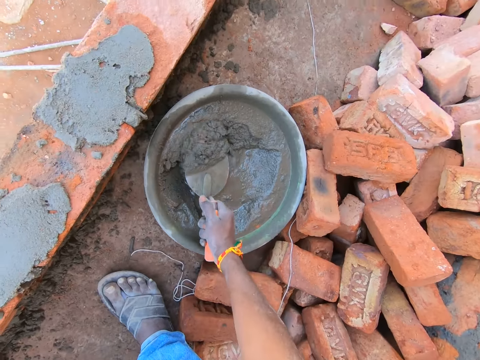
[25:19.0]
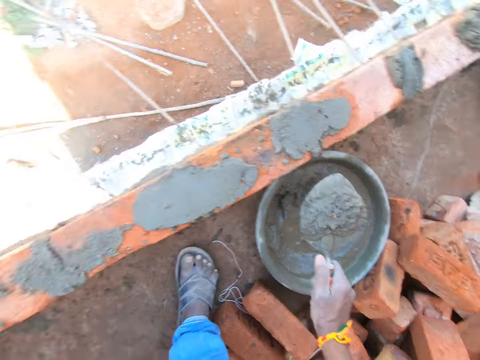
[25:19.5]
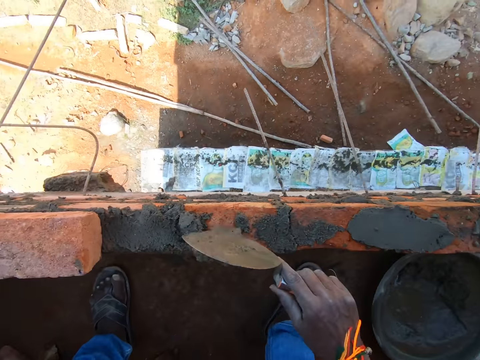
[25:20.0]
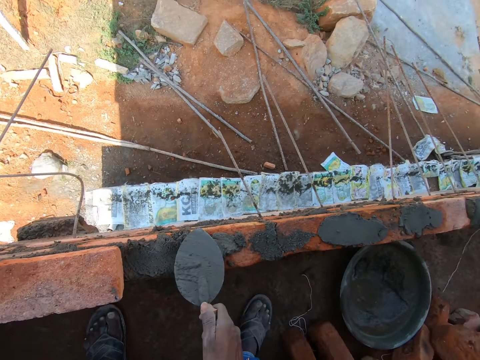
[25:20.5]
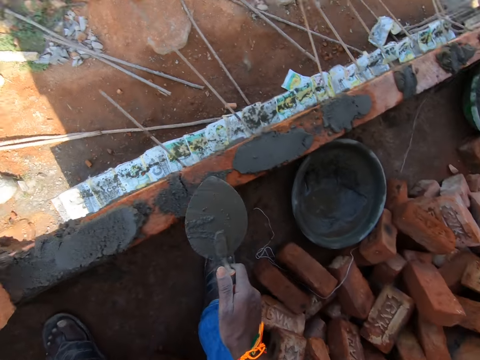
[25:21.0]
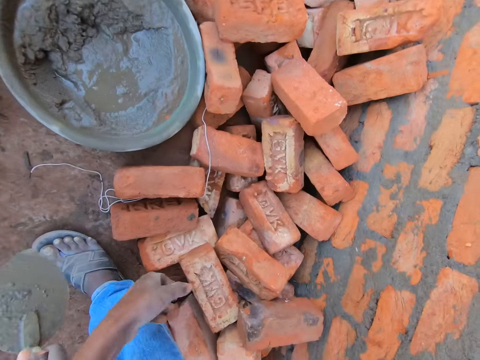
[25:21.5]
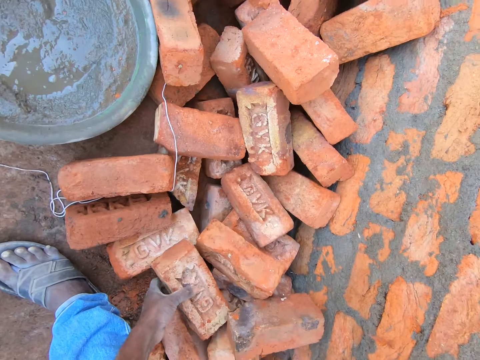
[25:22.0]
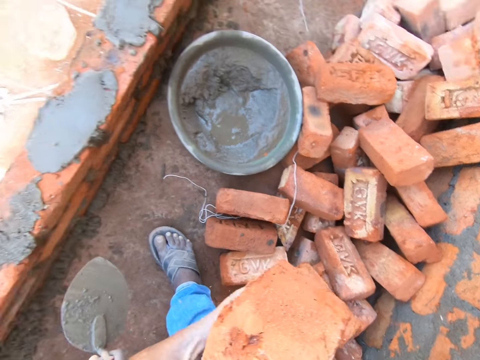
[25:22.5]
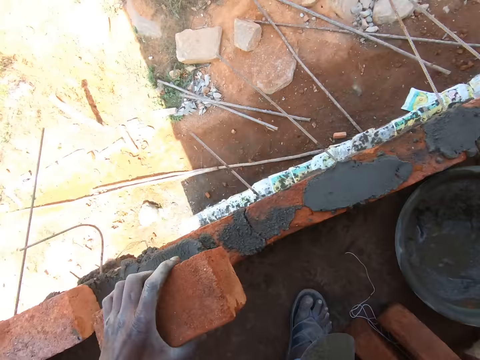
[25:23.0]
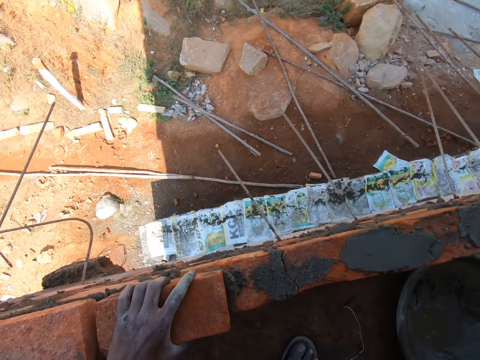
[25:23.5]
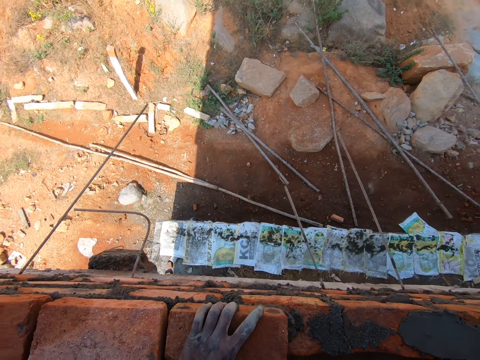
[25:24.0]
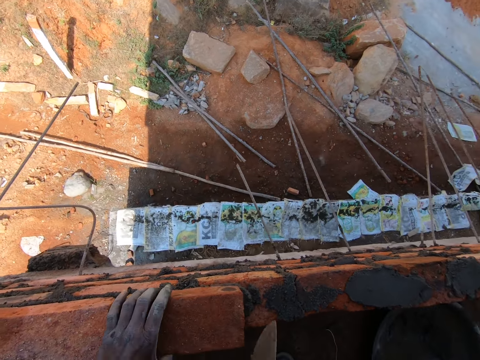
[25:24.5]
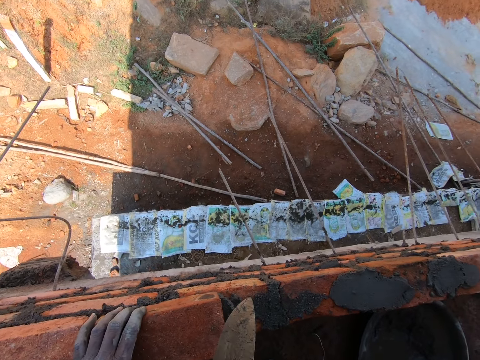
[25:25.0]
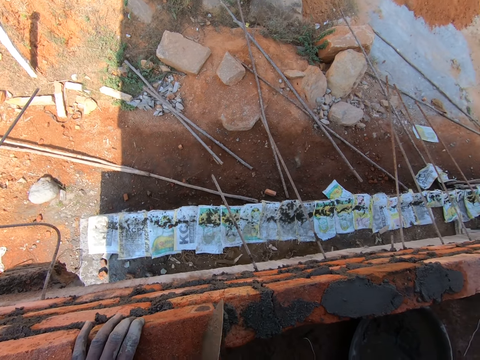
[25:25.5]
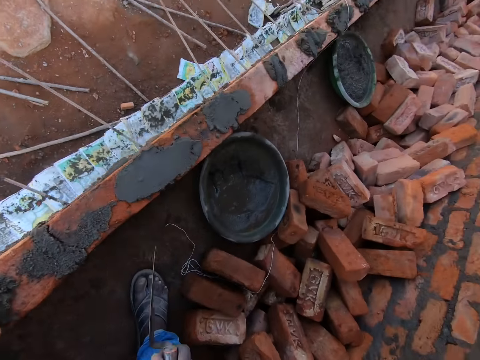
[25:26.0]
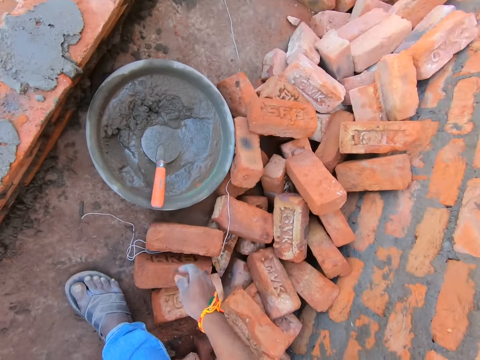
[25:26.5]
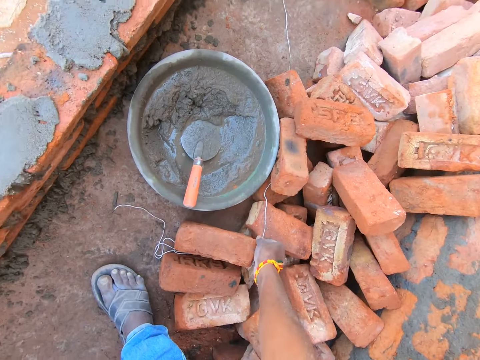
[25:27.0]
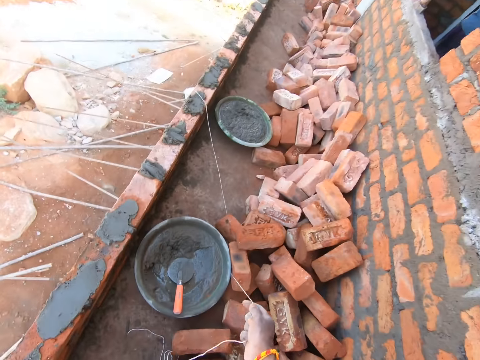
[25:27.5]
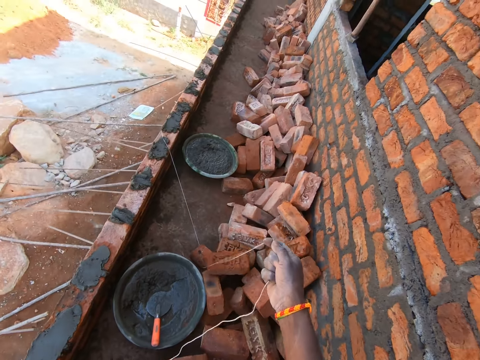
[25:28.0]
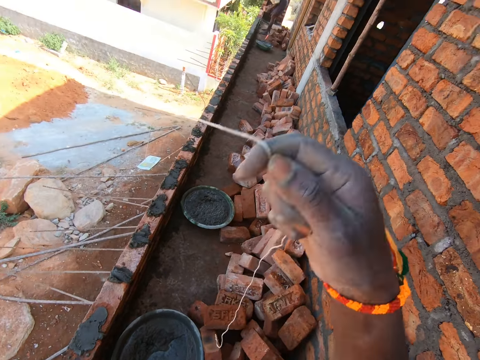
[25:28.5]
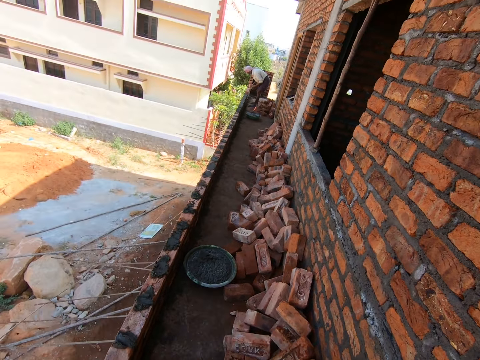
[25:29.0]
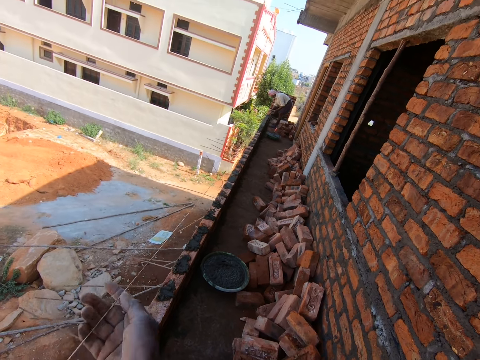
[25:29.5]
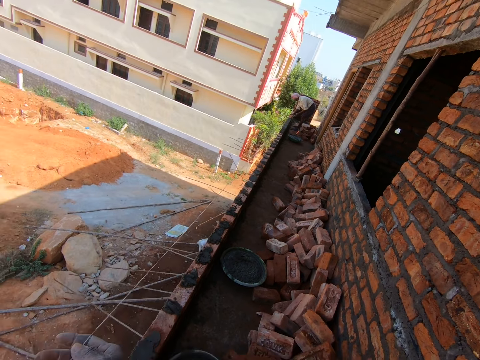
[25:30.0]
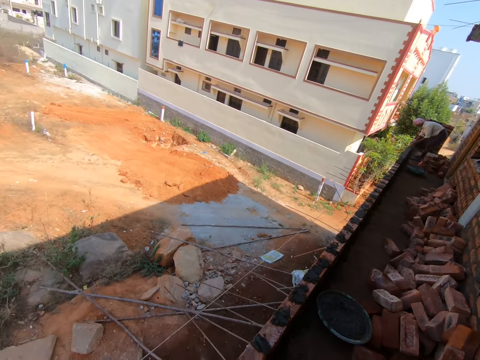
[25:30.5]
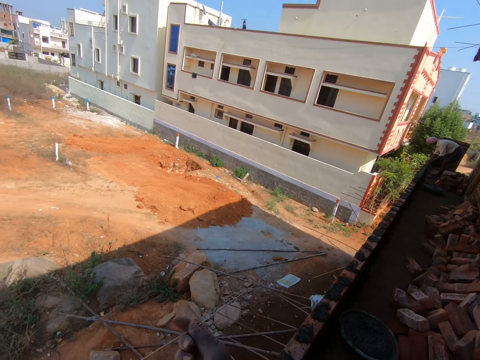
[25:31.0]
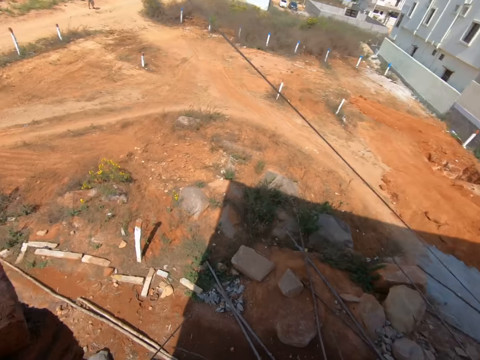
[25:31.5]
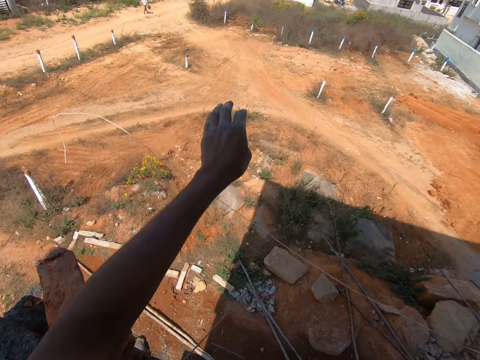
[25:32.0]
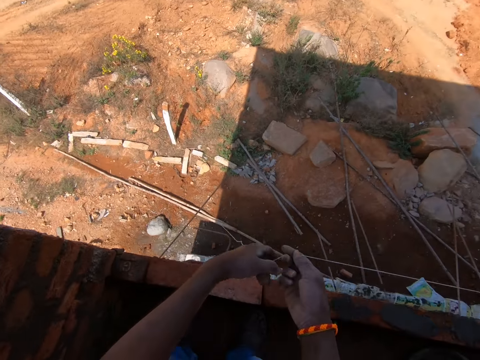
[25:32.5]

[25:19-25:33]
The camera wearer collects cement. They apply cement to the wall. They take a brick. They put the brick on the wall. They drop the trowel in the bucket. They collect the plumb bob.

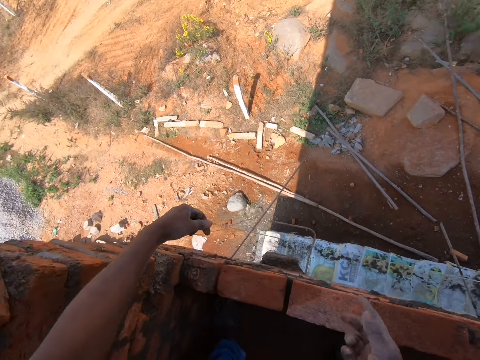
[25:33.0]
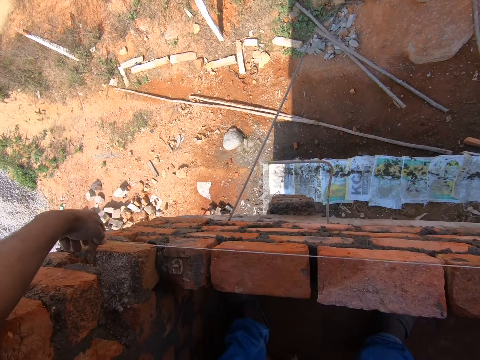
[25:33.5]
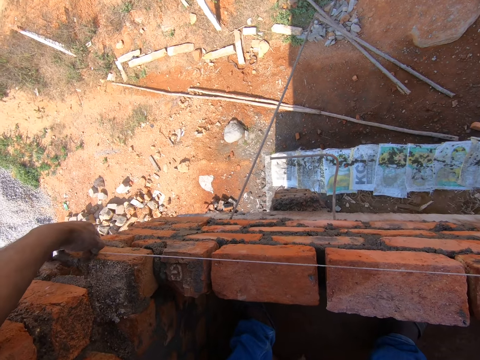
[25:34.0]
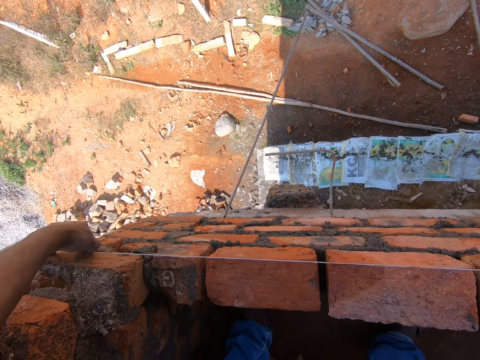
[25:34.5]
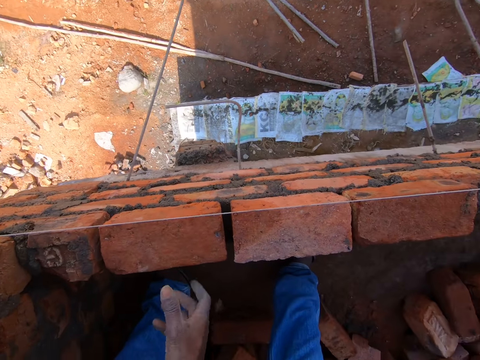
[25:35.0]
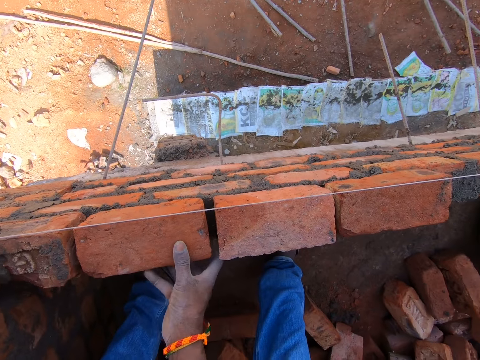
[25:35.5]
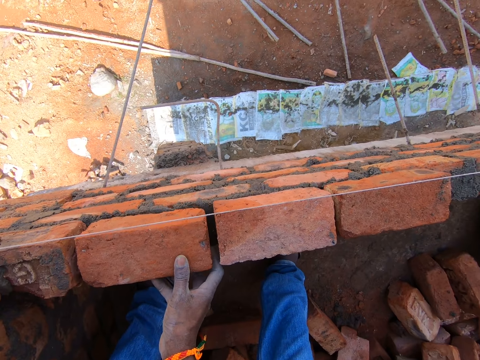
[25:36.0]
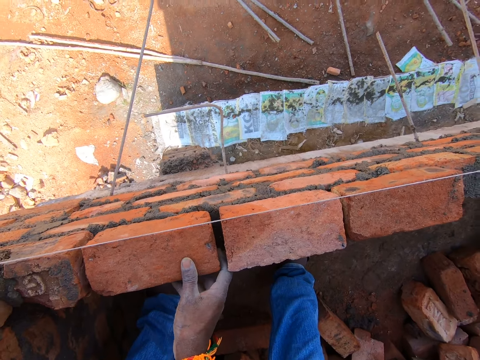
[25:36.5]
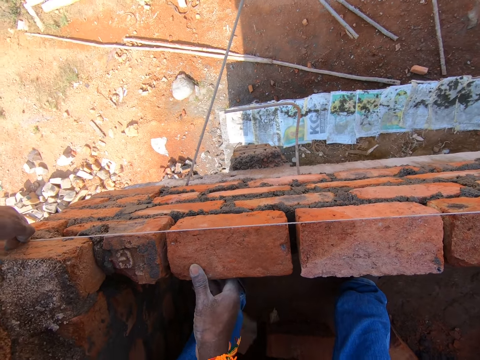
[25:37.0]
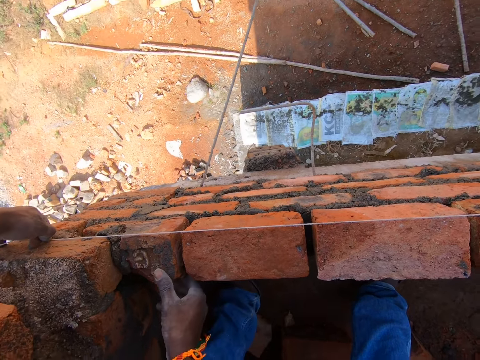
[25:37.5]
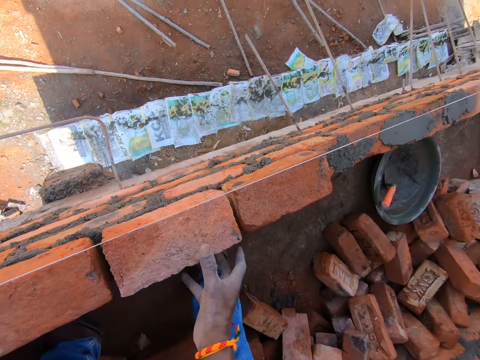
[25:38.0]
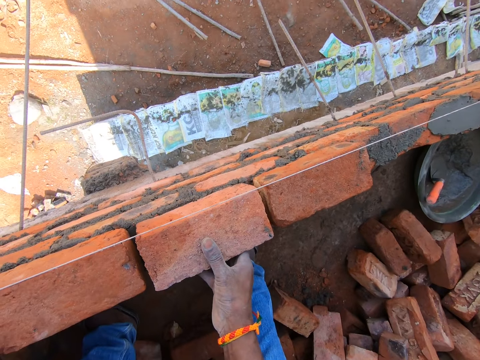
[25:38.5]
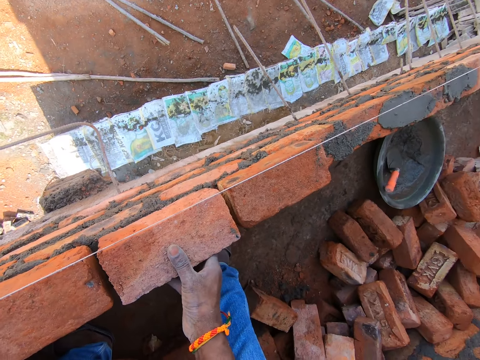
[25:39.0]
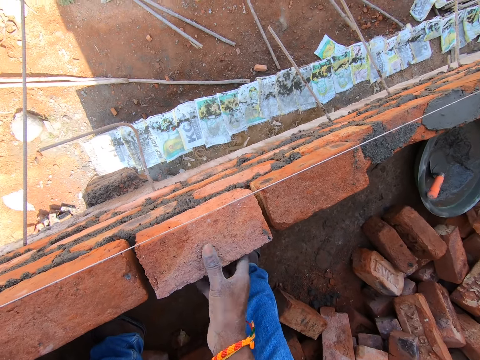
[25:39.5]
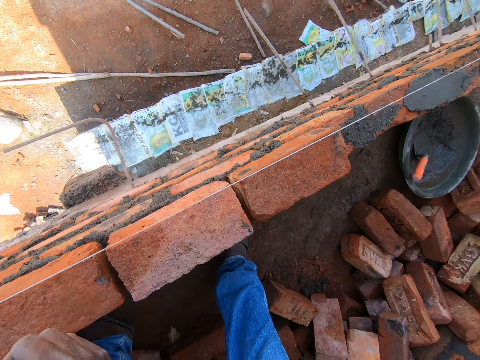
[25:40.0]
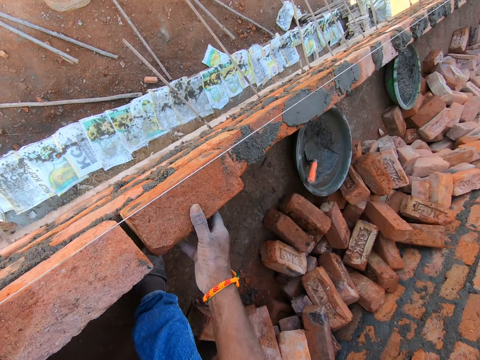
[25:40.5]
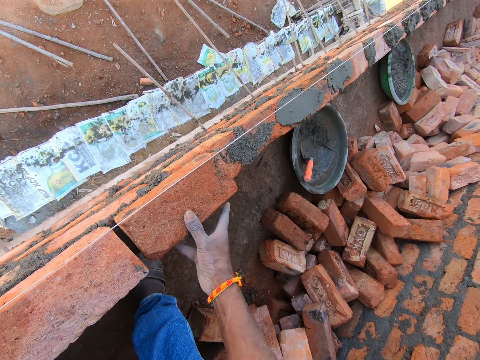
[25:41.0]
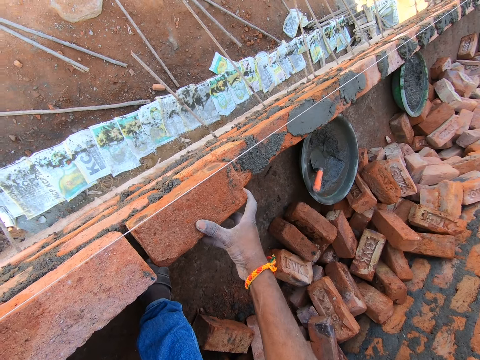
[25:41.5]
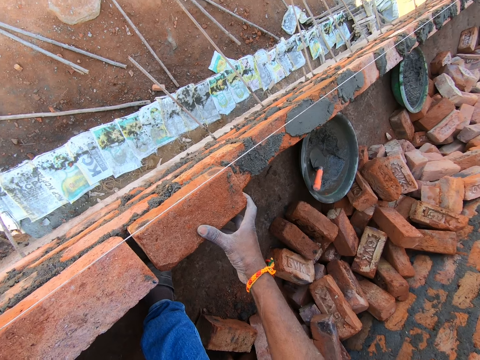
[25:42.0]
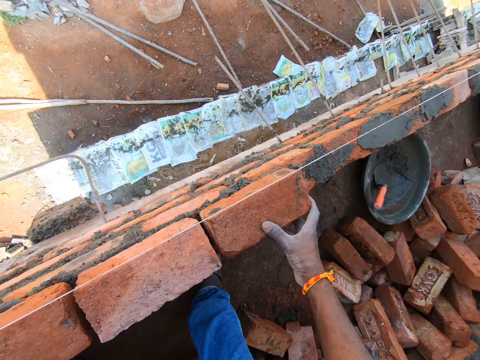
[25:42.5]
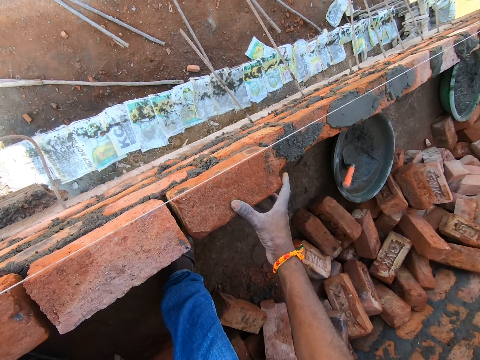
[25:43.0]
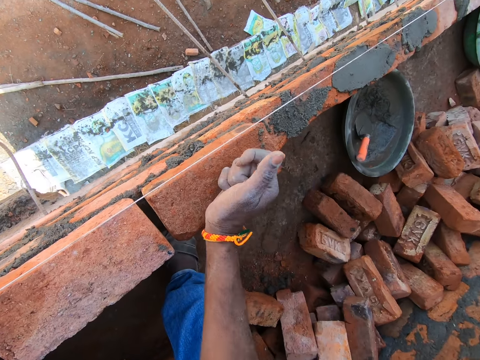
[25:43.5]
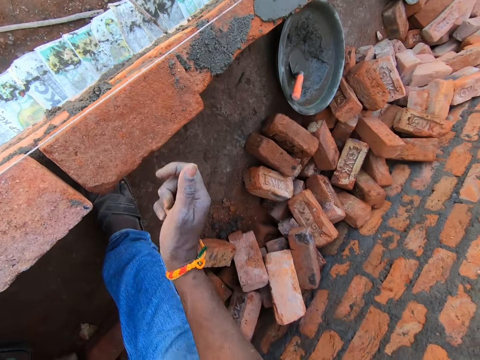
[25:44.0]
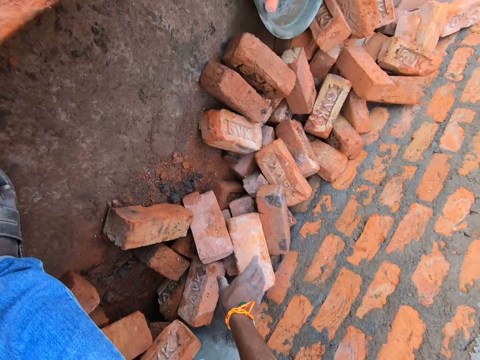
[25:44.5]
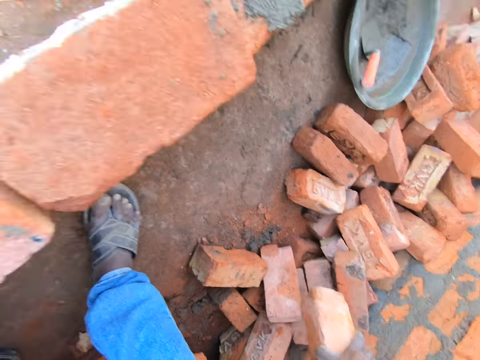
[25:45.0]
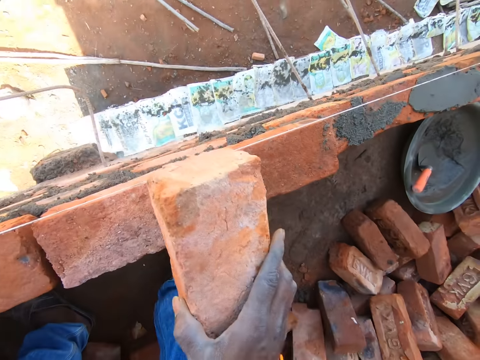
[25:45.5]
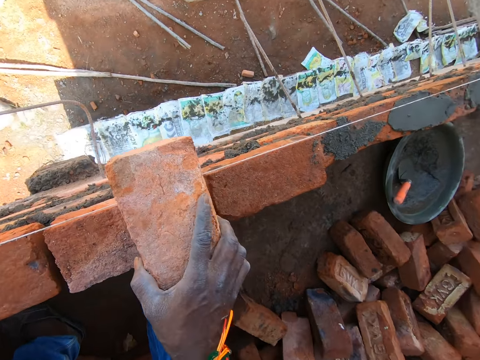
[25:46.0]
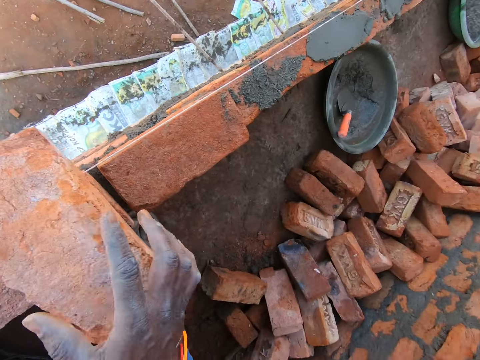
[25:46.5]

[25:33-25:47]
The camera wearer measures the wall with the plumb bob. They grab a brick.
